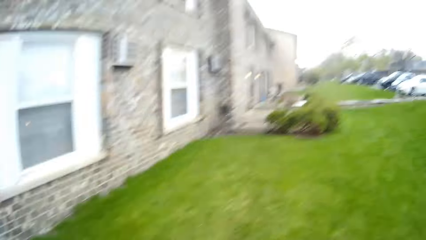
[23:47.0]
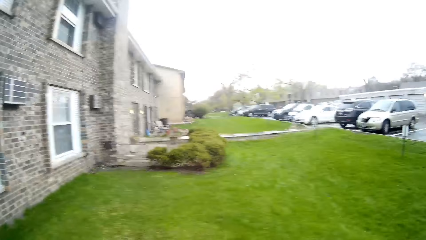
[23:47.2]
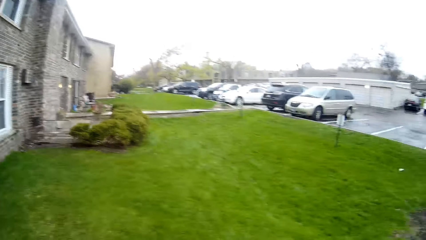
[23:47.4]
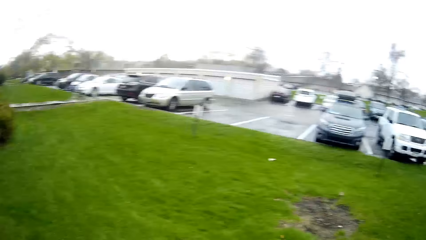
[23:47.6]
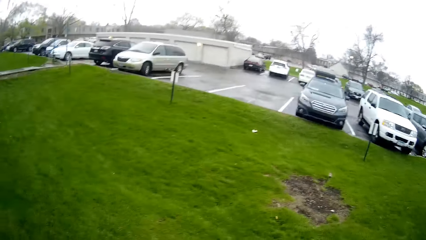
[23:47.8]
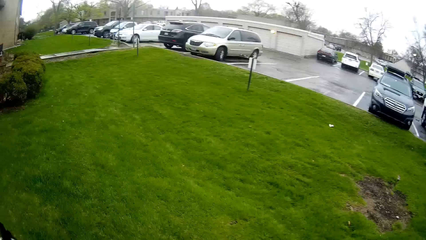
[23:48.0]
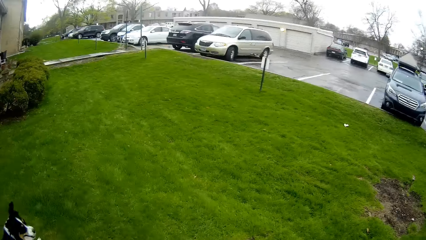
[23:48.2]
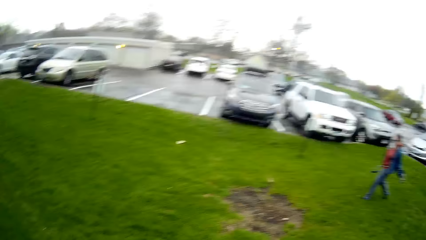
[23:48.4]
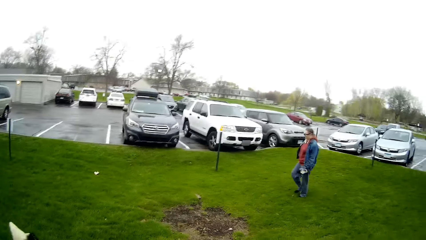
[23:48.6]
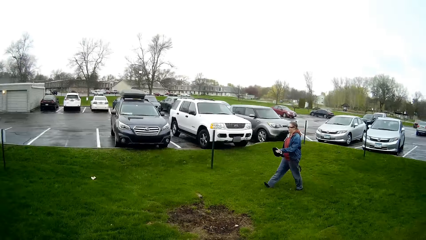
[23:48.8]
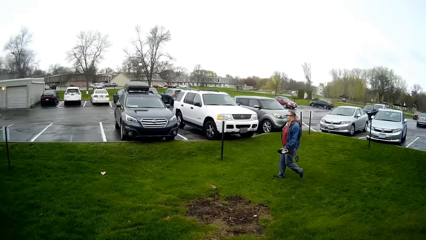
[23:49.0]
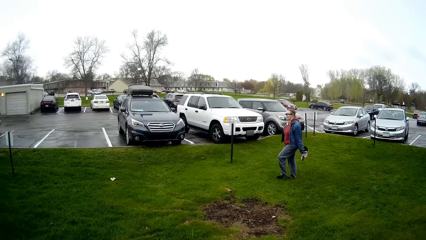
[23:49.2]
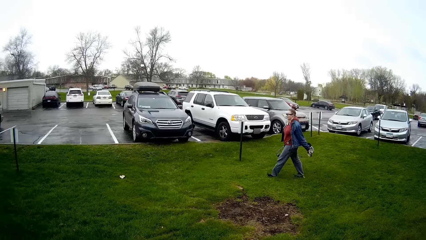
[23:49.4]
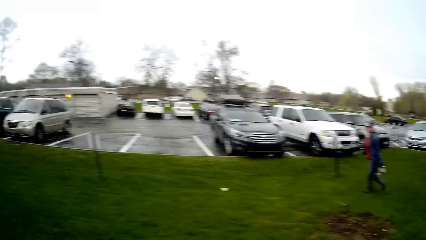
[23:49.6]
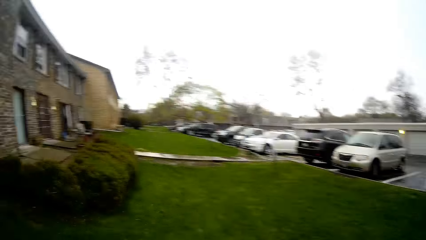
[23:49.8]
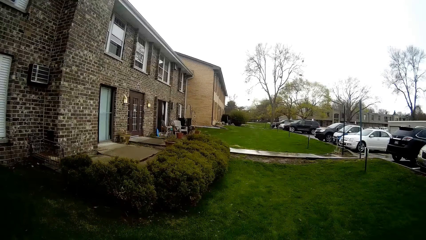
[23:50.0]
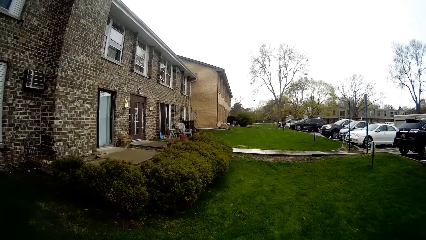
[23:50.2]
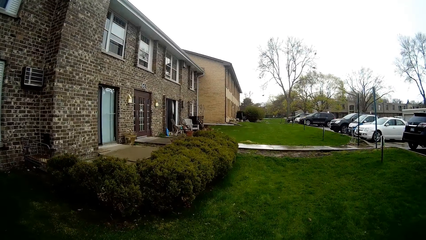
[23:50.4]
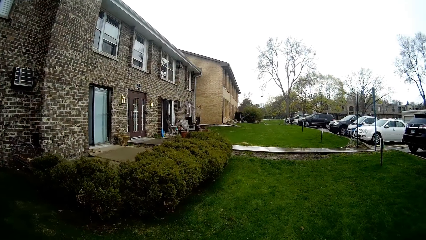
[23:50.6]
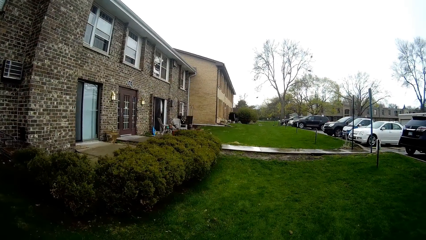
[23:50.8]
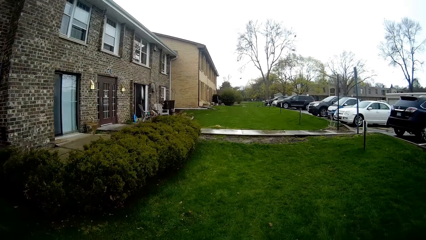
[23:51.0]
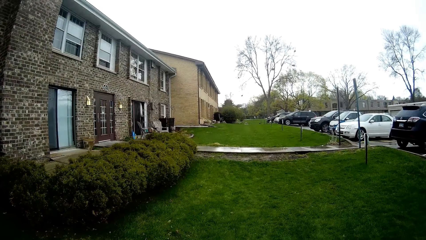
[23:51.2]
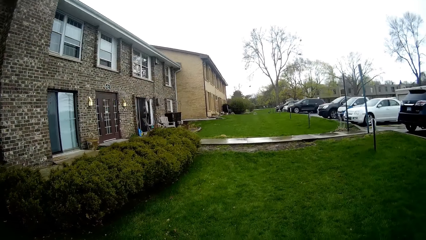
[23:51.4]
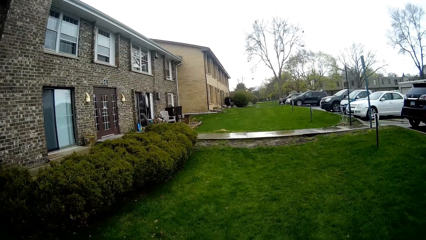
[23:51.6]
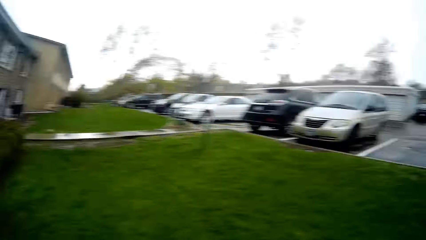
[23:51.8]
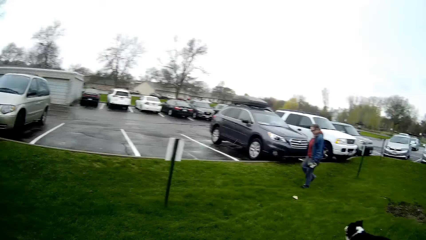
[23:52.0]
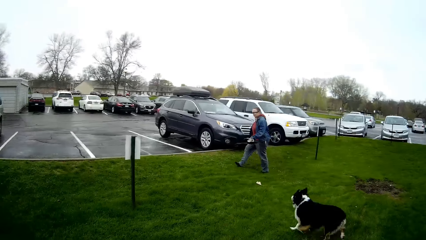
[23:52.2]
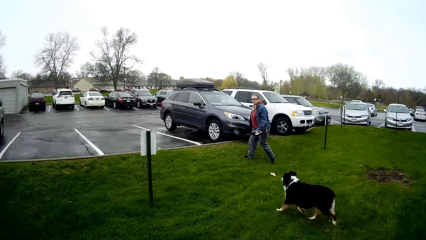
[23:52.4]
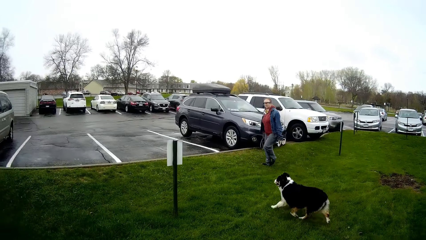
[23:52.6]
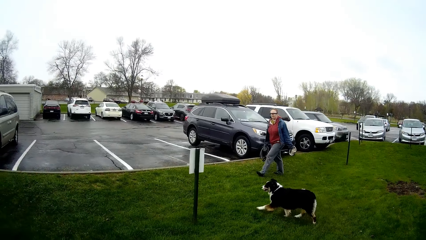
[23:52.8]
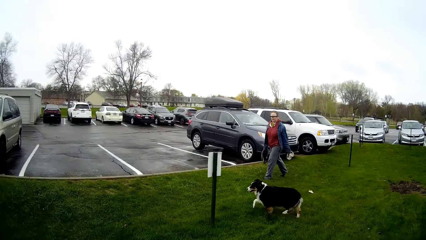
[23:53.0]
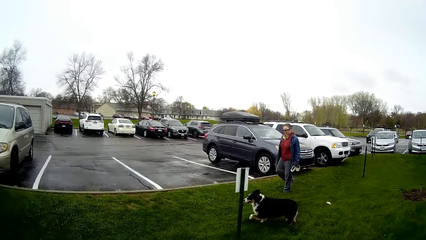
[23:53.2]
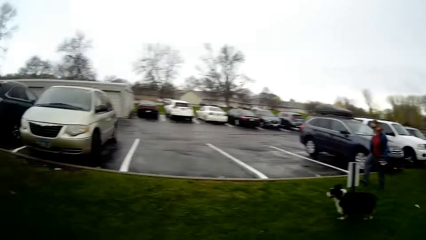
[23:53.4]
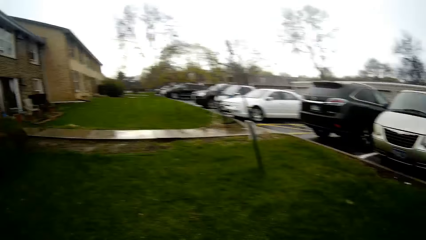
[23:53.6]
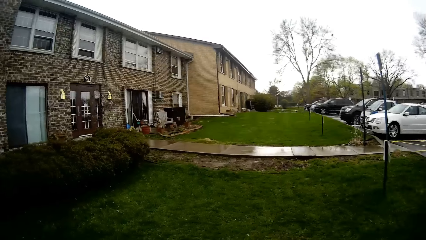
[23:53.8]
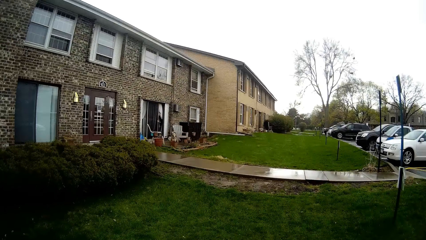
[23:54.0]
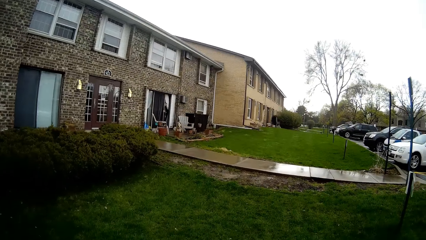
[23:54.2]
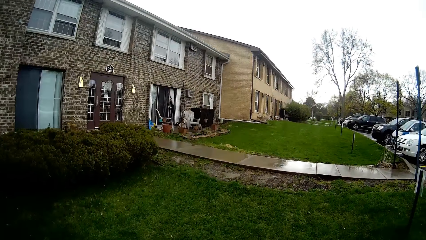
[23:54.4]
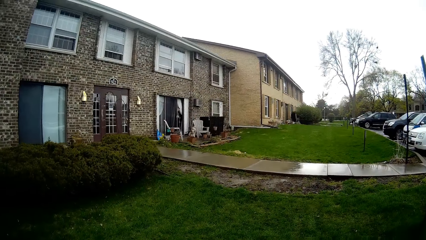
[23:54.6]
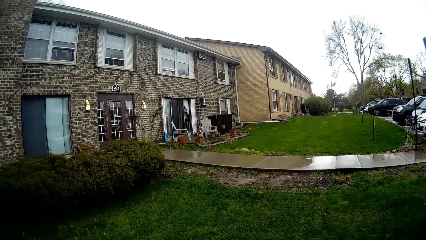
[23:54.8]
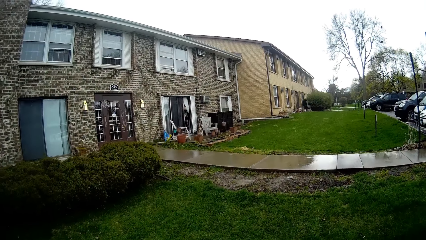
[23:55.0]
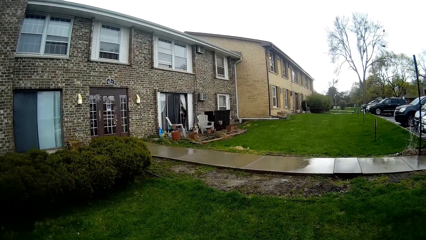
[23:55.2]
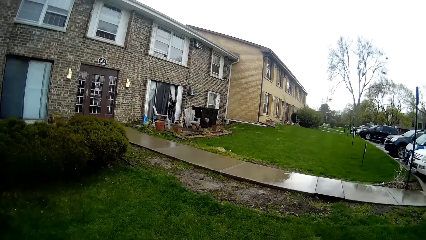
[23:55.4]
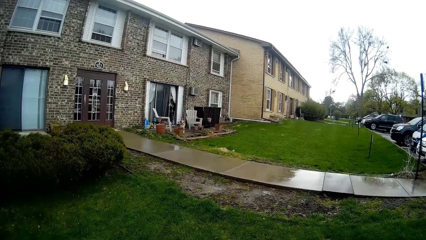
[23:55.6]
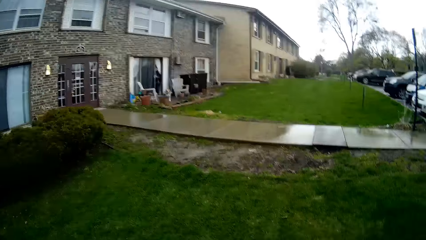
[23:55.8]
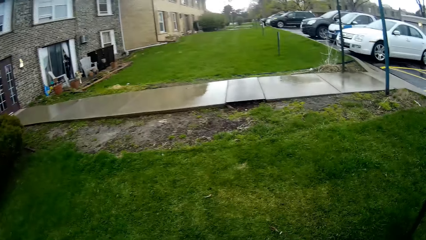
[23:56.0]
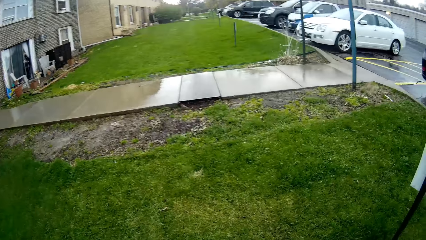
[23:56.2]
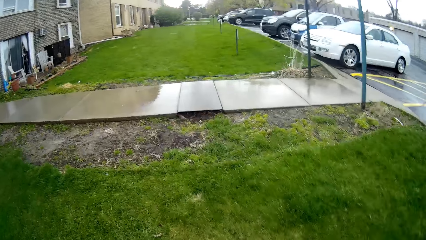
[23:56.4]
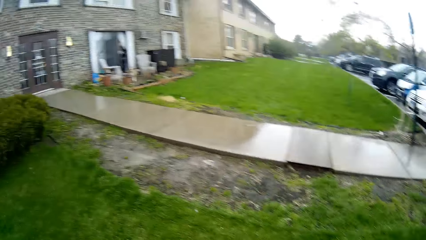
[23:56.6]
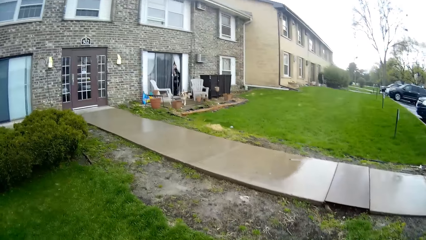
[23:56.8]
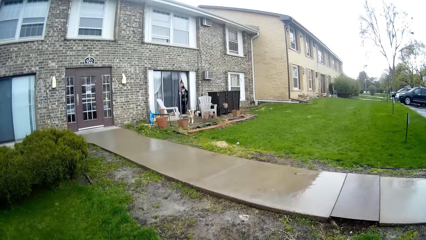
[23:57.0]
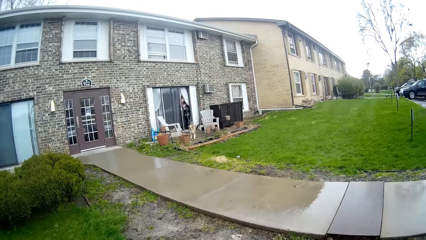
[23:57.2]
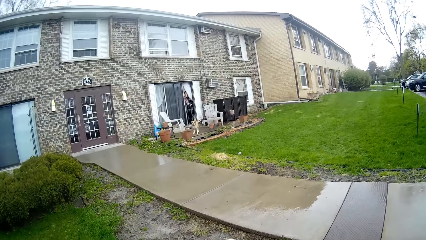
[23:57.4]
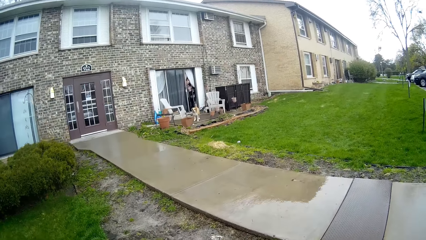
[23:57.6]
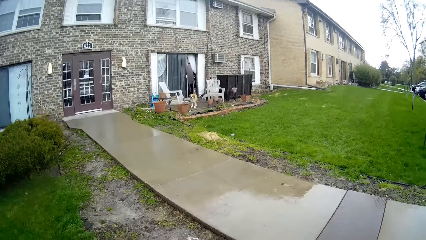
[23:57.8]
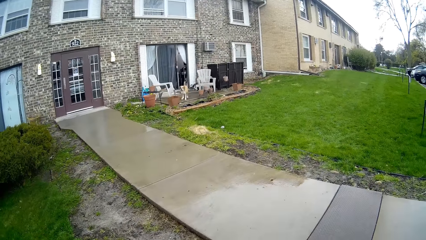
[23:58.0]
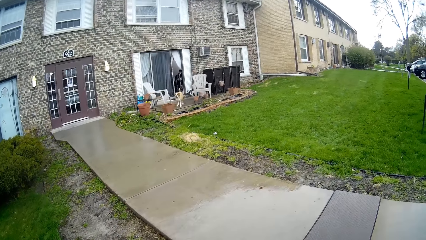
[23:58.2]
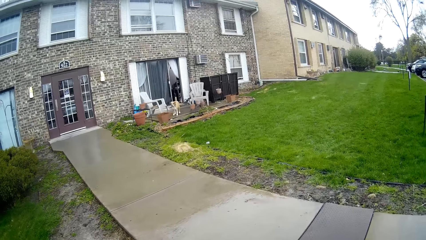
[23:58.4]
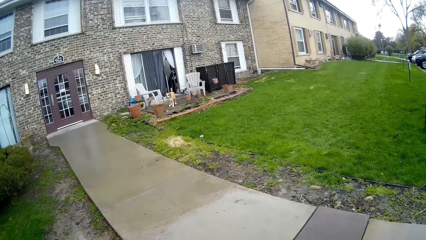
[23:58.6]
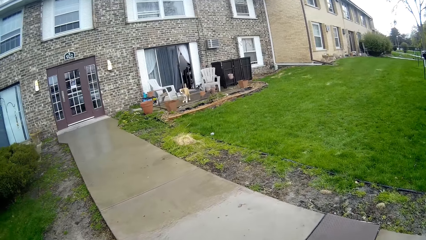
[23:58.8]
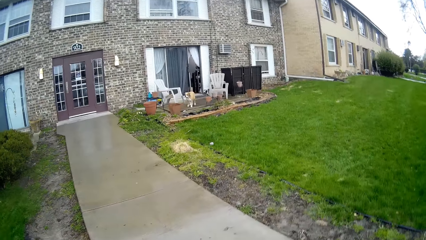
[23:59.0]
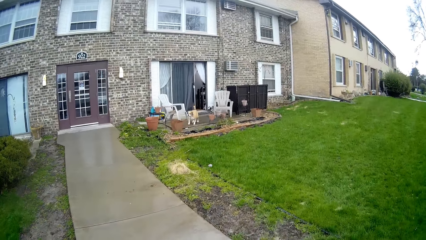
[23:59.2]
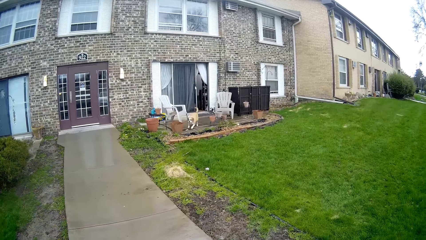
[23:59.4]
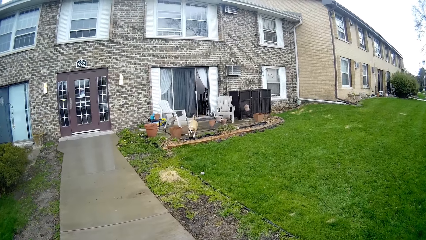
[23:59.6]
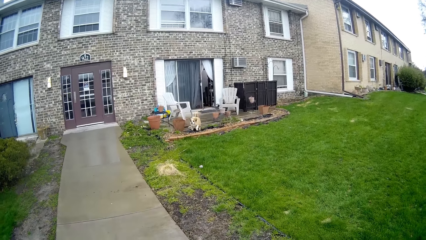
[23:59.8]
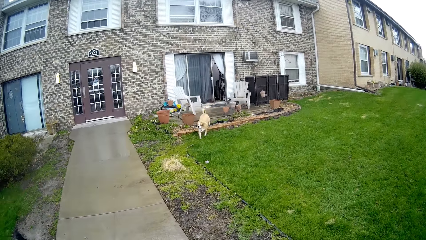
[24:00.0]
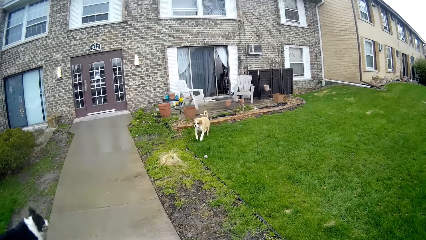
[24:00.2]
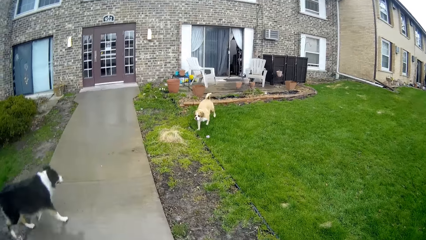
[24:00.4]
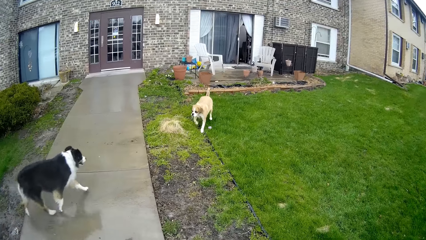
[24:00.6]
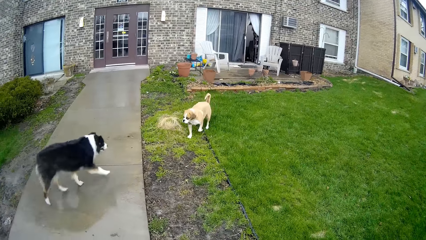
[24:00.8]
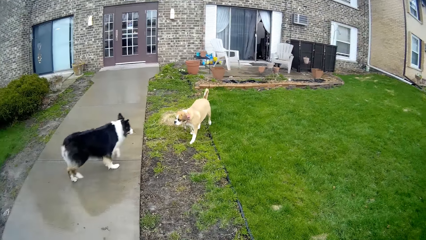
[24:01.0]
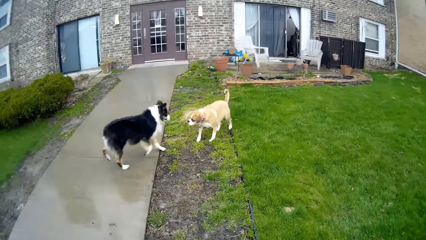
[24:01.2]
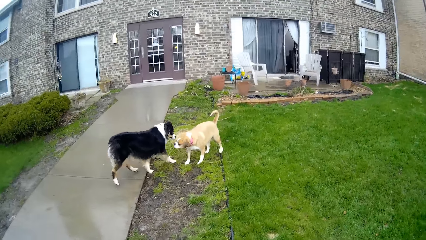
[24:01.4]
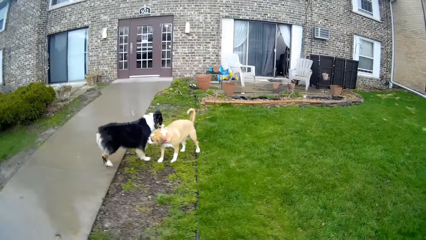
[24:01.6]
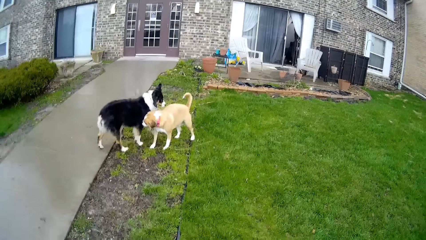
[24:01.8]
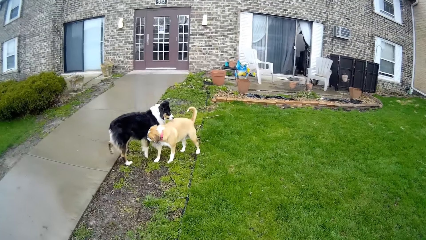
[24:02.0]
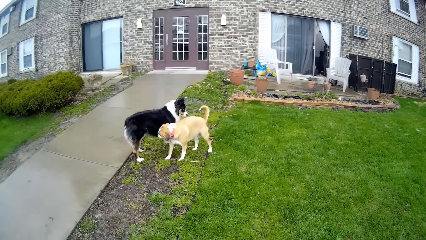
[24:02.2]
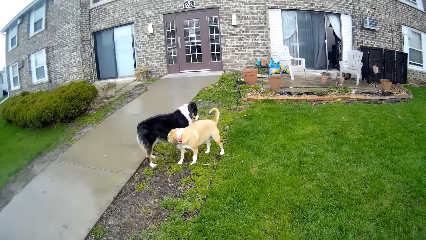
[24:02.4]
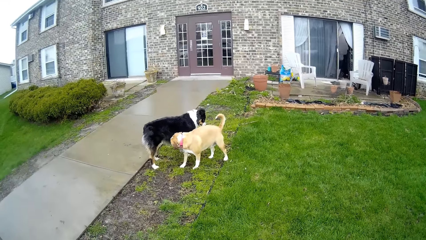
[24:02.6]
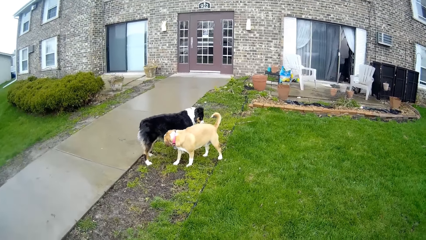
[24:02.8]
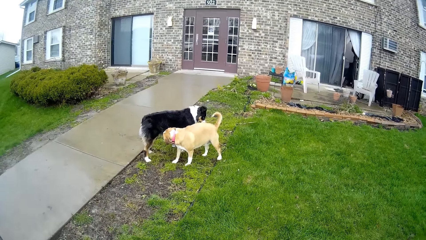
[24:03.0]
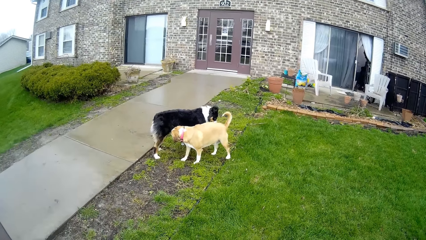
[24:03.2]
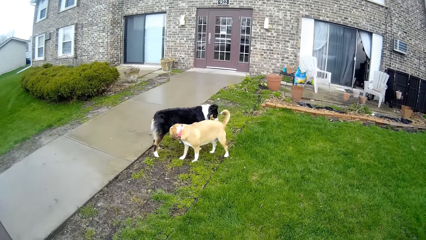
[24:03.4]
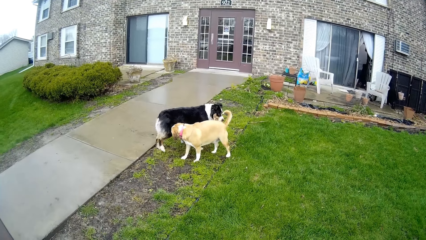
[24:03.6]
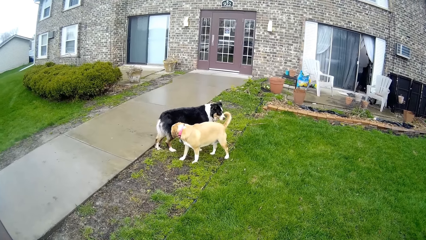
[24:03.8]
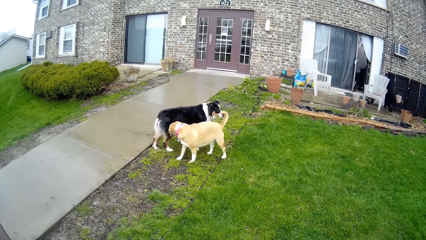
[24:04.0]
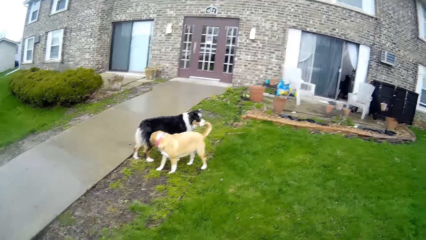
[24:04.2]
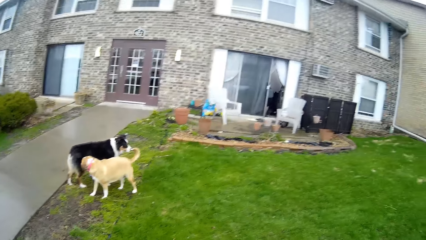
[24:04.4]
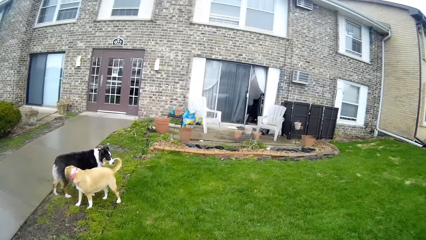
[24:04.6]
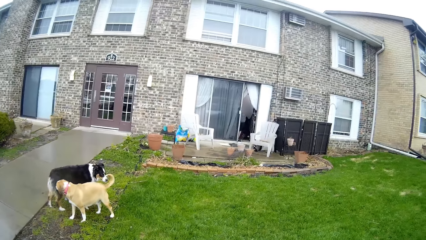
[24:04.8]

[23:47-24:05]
The camera wearer looks around. They do something. The woman walks towards a lawn. The camera wearer walks towards the lawn. They look around. The dog runs towards the woman. The camera wearer looks around. The woman moves around the compound. The camera wearer looks around. They do something. They speak to another woman. They move around the compound. Another dog runs towards the first dog. The first woman converses with the other woman.
